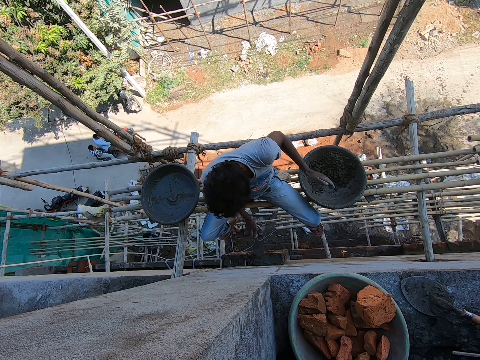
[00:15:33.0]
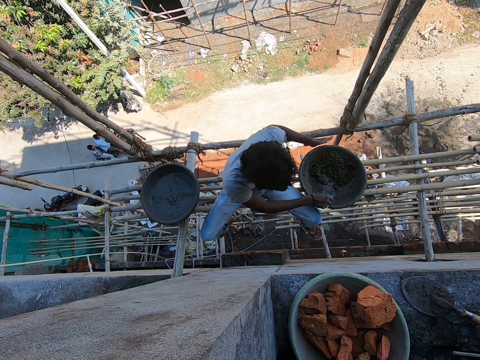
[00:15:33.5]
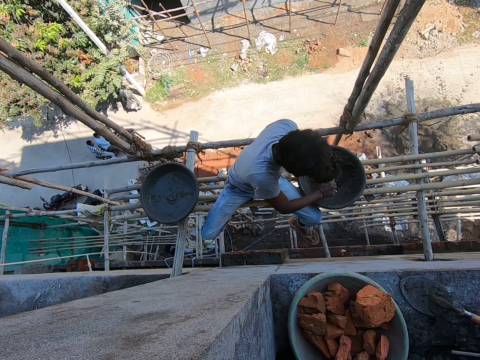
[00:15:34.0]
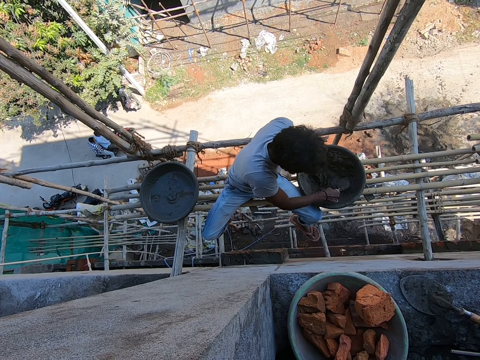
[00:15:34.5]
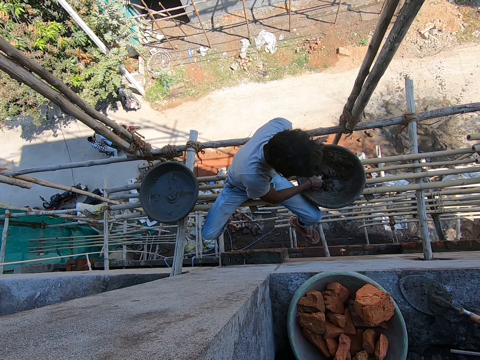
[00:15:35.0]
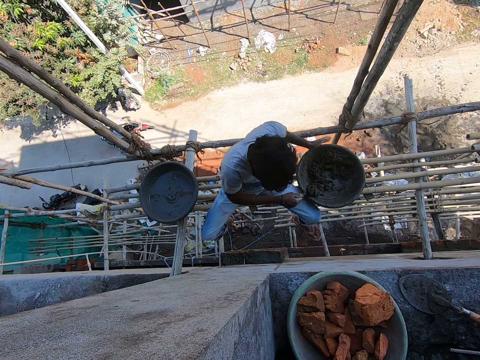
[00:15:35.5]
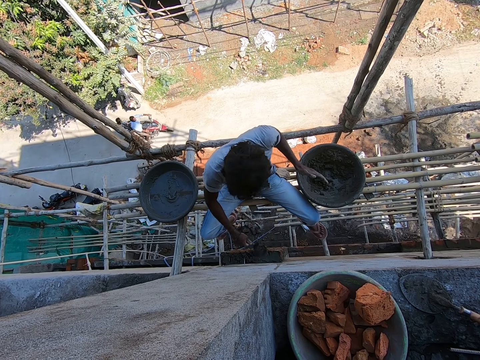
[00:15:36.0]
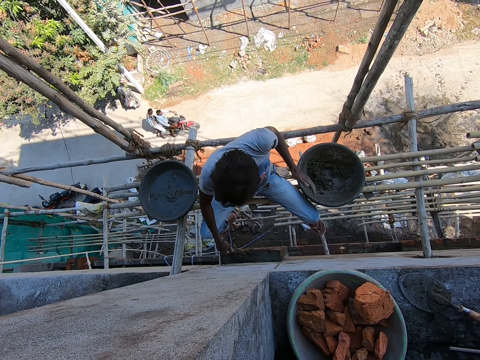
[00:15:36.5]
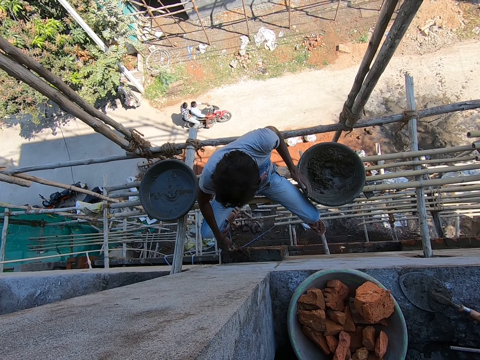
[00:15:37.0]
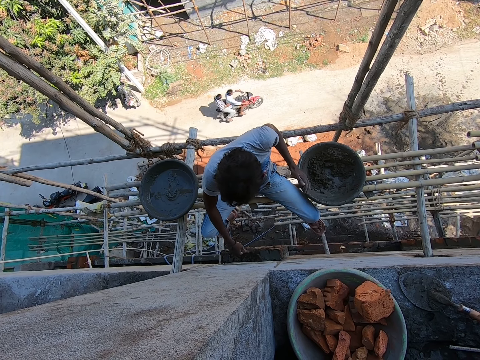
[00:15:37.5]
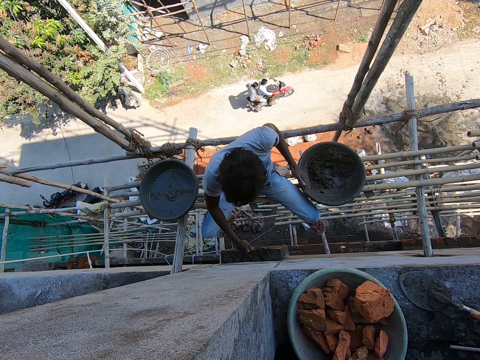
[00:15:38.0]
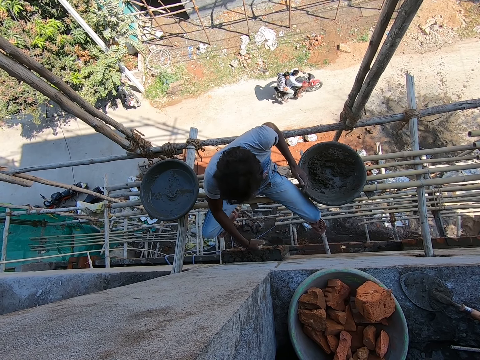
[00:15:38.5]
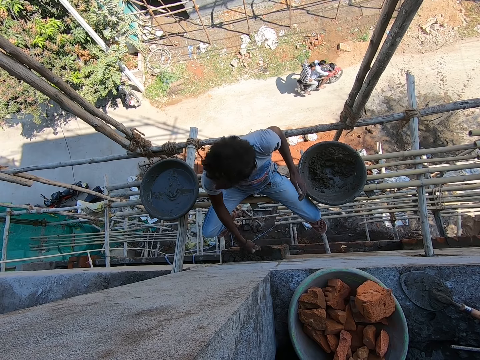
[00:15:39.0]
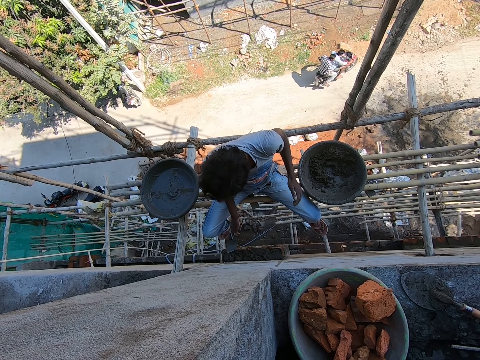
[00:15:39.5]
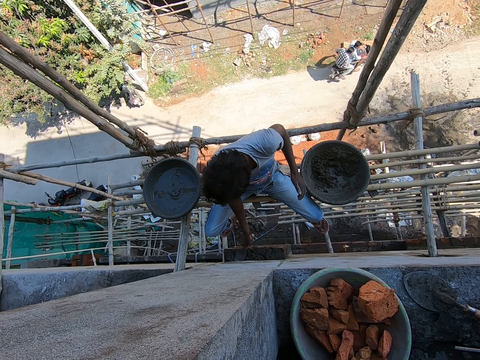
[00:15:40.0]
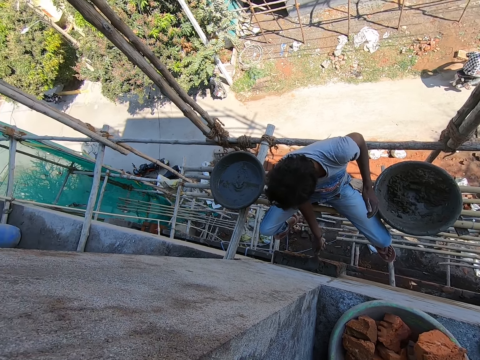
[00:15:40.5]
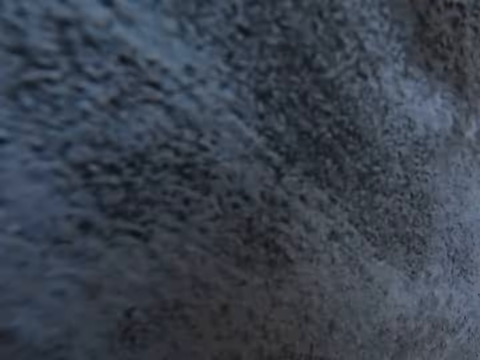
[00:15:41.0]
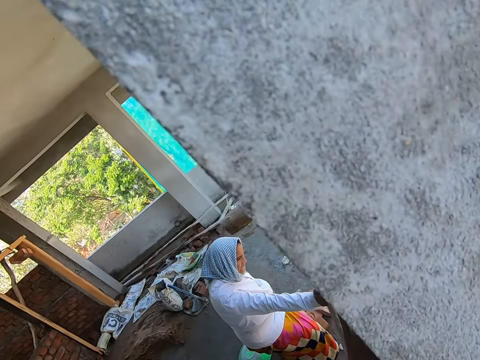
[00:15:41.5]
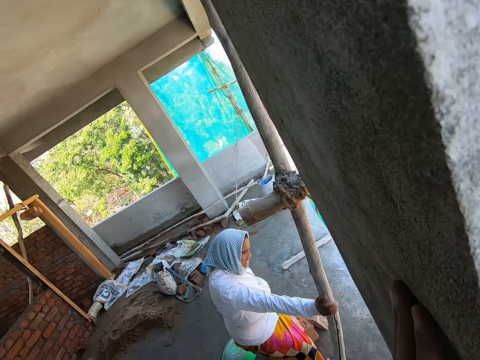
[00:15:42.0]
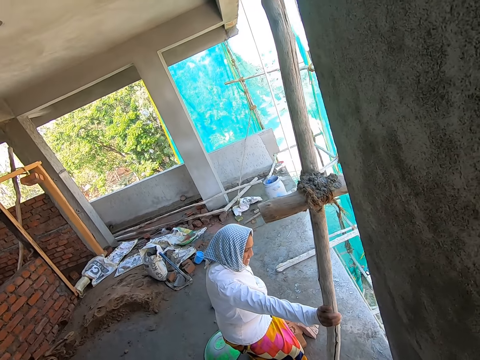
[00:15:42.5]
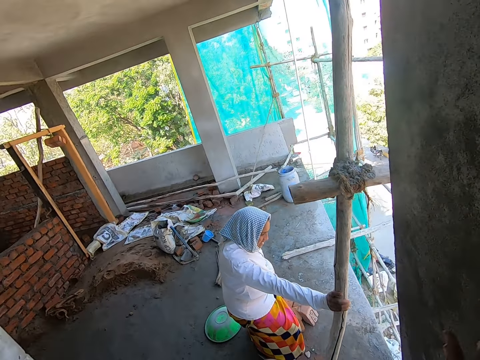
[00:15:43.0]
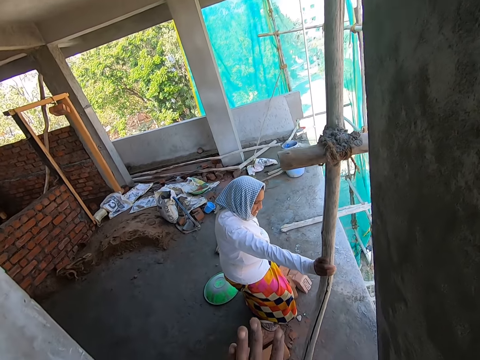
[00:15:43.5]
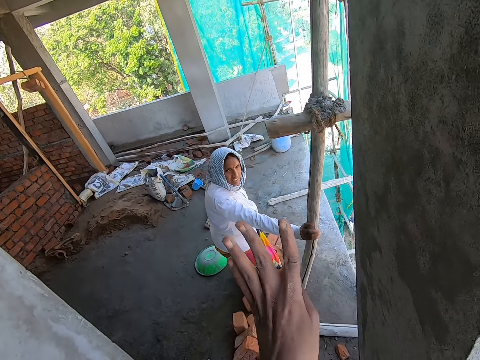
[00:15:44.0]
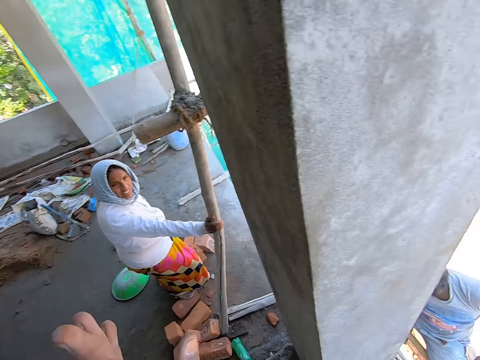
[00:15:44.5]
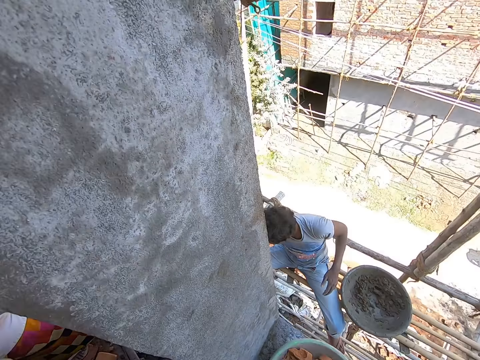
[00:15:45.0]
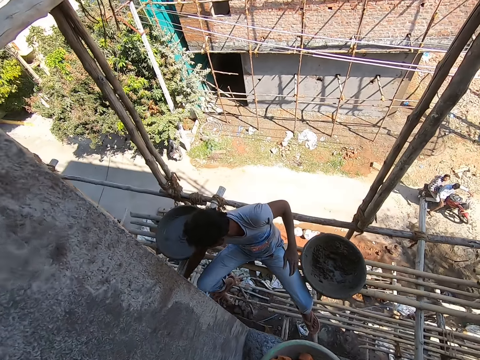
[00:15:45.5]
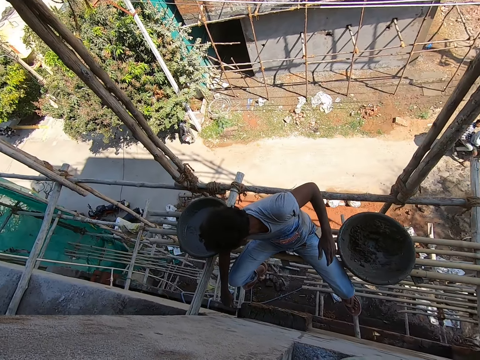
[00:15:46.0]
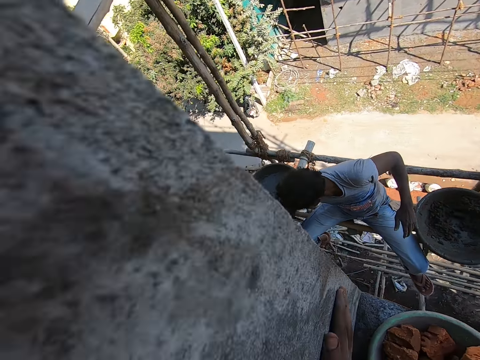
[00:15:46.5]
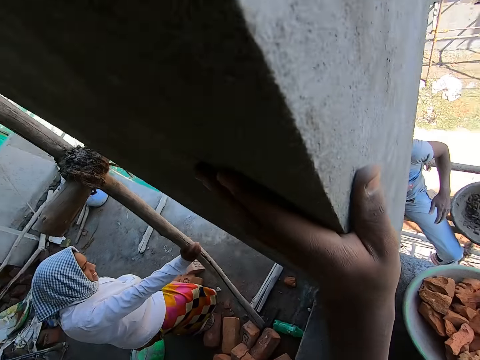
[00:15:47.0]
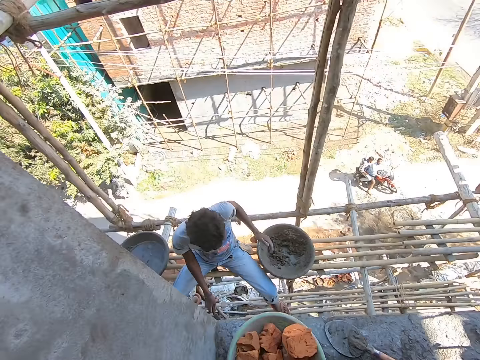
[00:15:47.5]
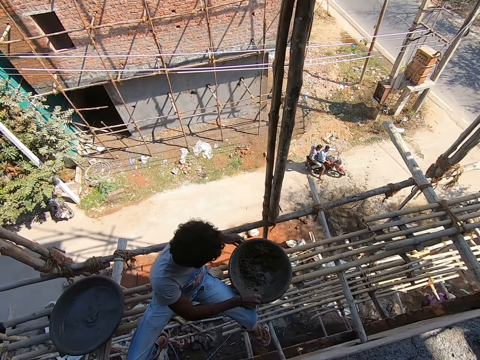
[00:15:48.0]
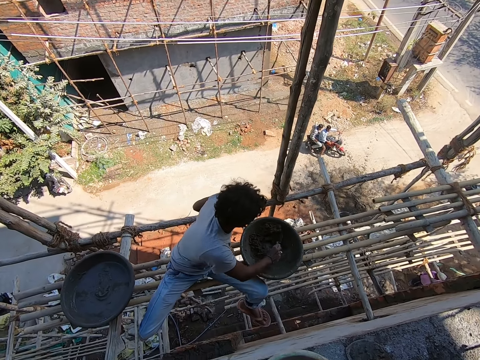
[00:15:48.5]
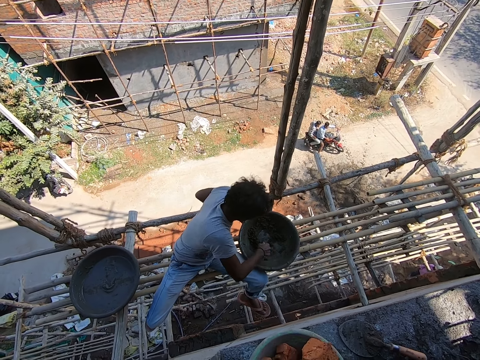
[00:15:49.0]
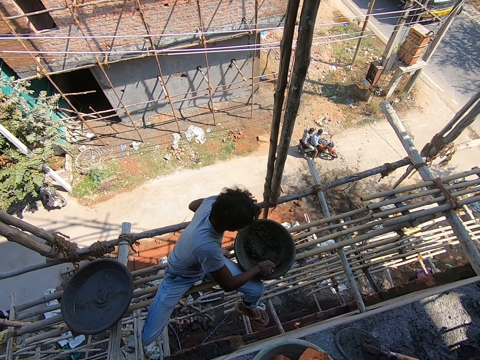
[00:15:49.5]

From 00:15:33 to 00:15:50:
The man pours the cement on the stone. The man holds the head pan on the bamboo scaffold with his left hand. The man mixes the mortar in the head pan with his right hand. The man takes the mortar from the head pan with his right hand. The man smoothens the mortar on the brick with his right hand. The man hits the bricks on the wall with the brick trowel in his right hand. The man converses with a woman. The man smoothens the mortar on the brick with his right hand. The woman holds the bamboo scaffold with her right hand. The camera wearer converses with the woman. They pick. They place both hands on the building. The man mixes the mortar in the head pan with his right hand.

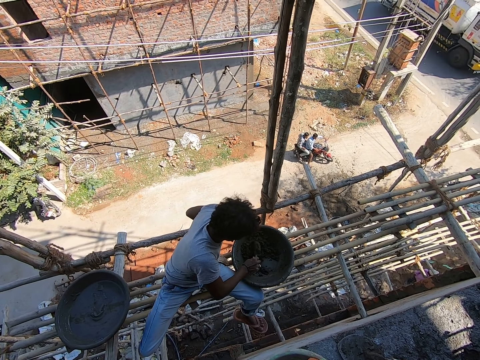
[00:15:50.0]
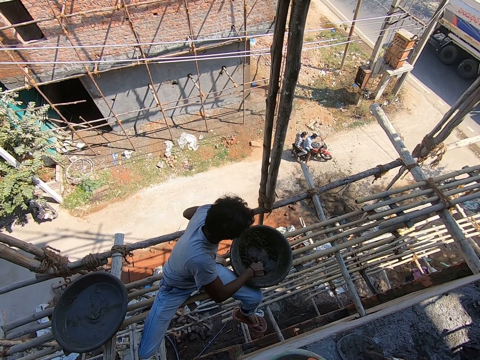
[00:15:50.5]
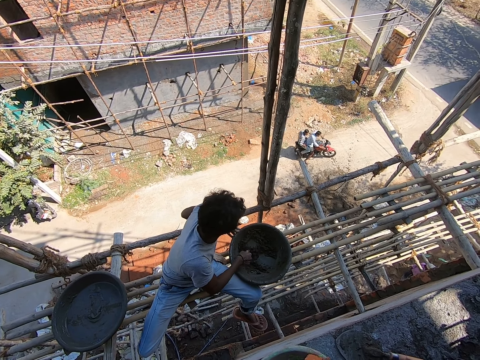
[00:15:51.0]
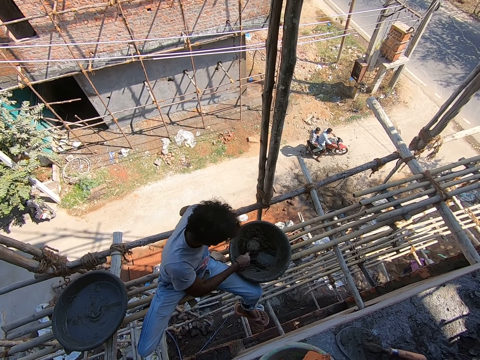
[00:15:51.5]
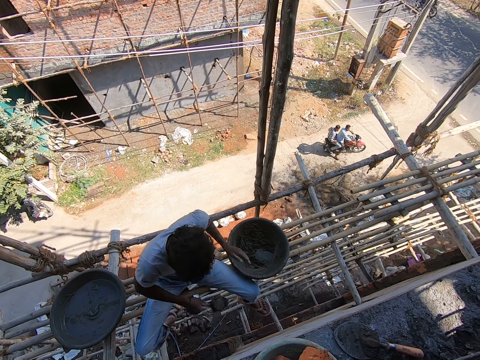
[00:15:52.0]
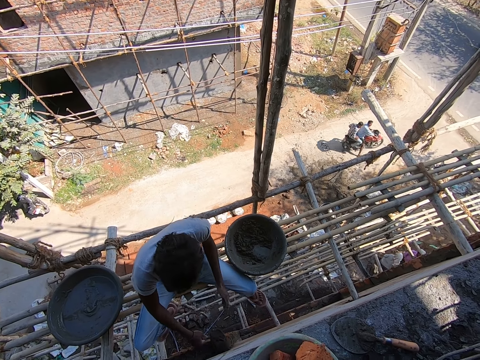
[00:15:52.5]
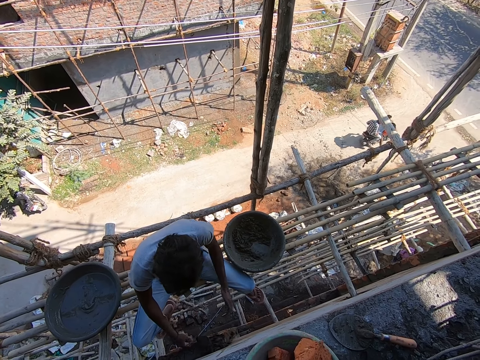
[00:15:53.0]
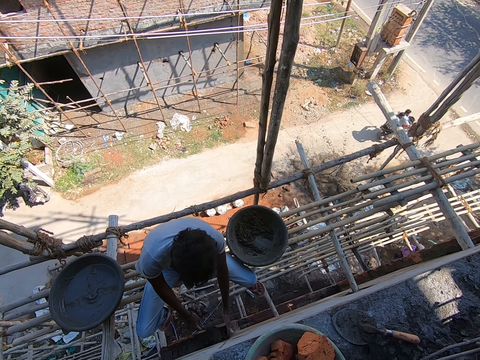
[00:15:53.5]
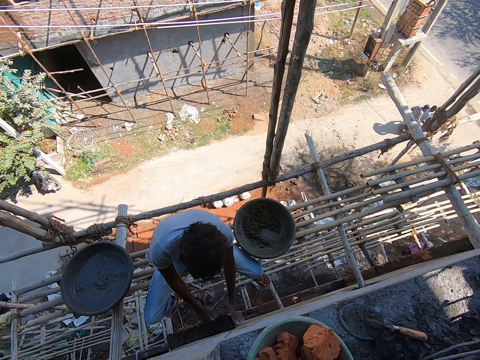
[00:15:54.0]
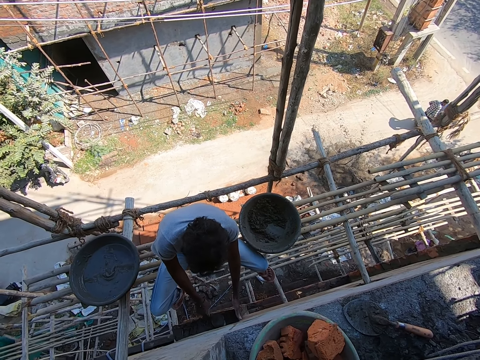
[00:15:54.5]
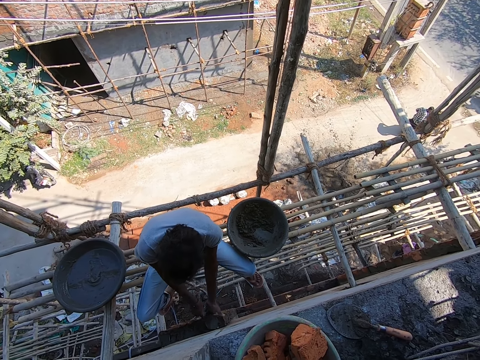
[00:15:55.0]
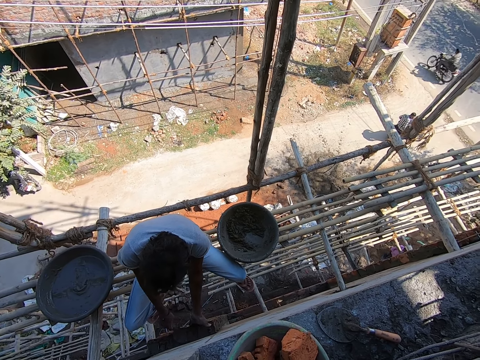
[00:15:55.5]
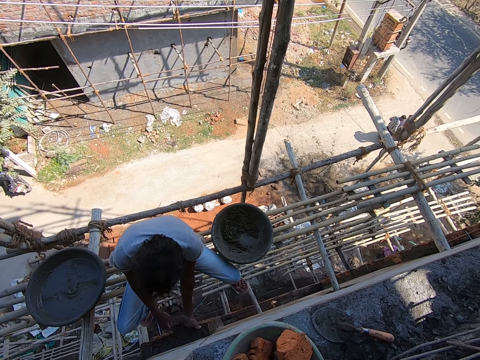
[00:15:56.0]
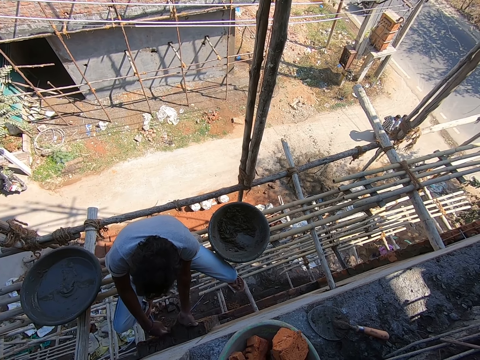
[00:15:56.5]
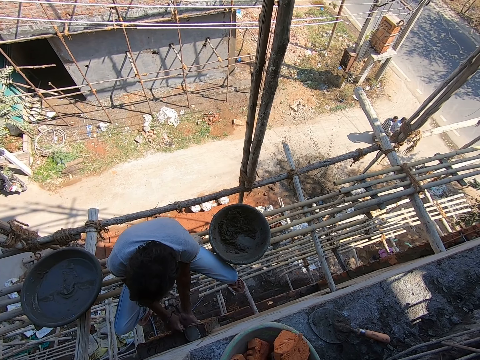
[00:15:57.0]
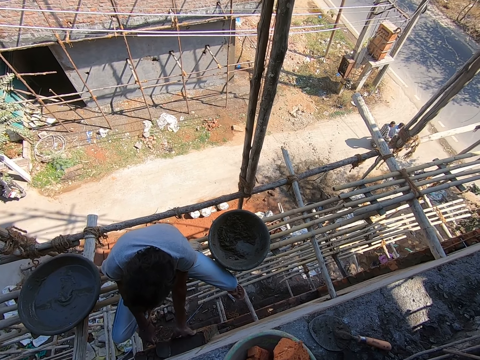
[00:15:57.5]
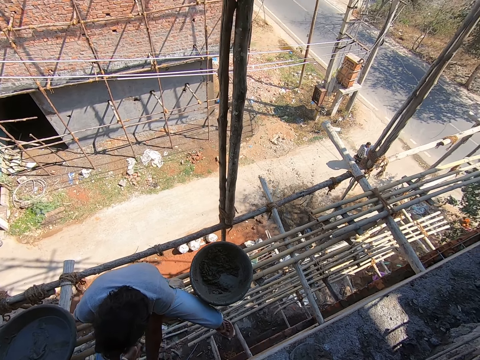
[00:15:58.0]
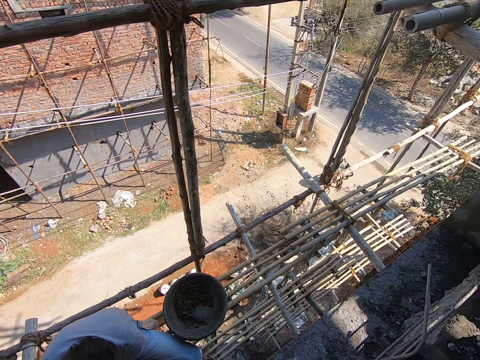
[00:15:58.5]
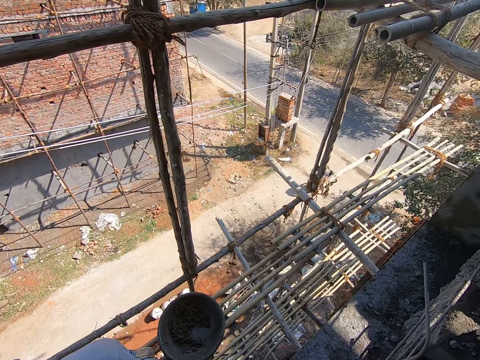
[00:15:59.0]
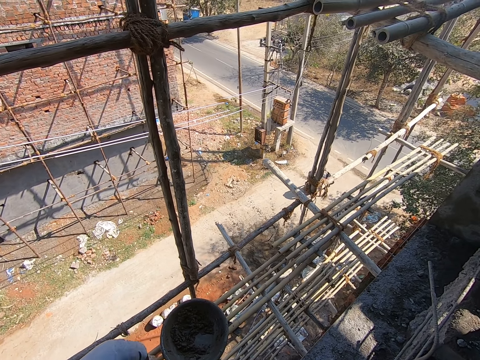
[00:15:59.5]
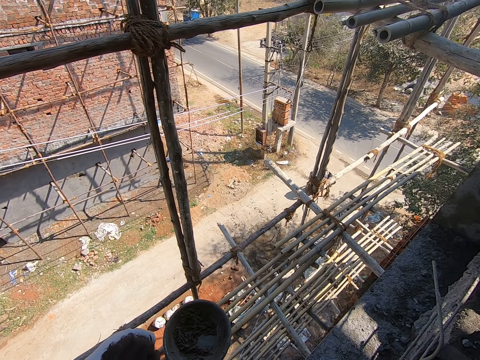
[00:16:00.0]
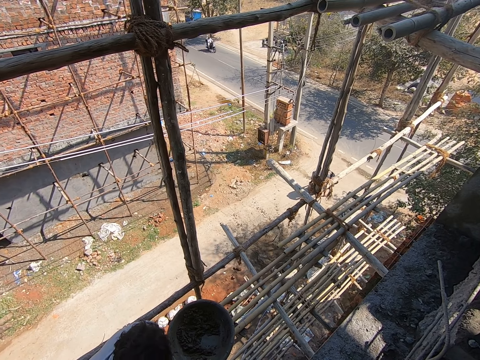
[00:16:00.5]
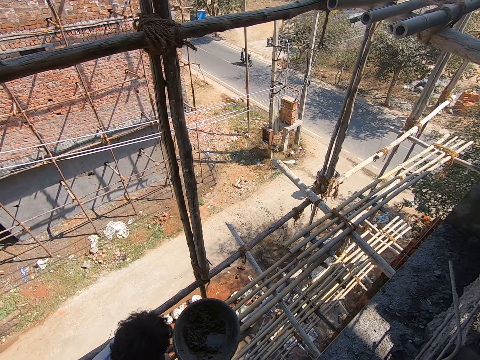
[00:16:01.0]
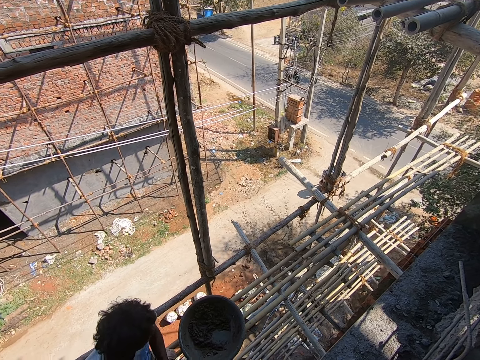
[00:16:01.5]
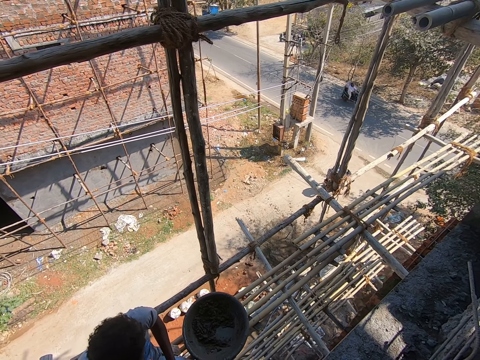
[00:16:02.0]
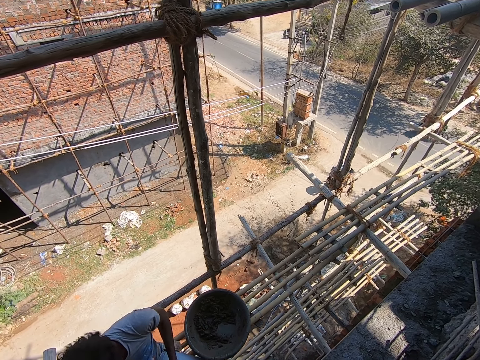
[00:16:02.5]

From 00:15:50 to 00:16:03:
The camera wearer mixes the cement. The man takes the mortar from the head pan with his right hand. The man pours the mortar on the brick with his right hand. The man places his left hand on the brick on the wall. The man smoothens the mortar on the brick with his right hand.
